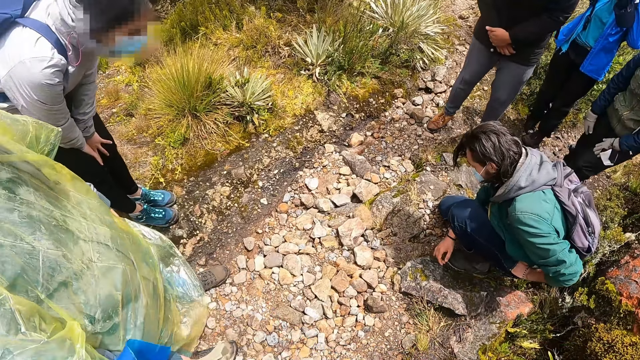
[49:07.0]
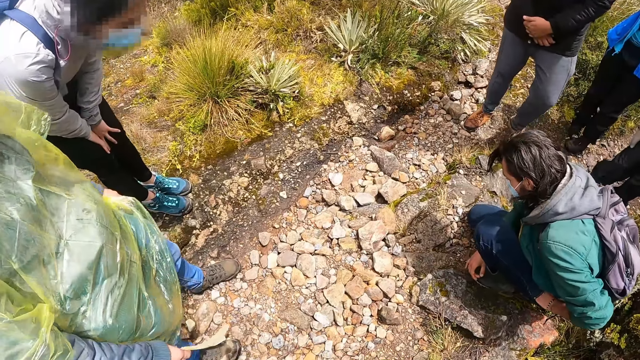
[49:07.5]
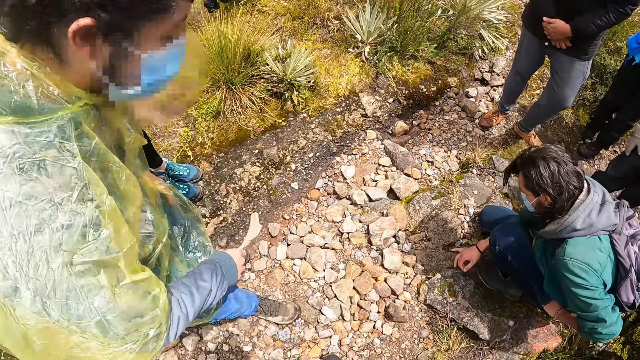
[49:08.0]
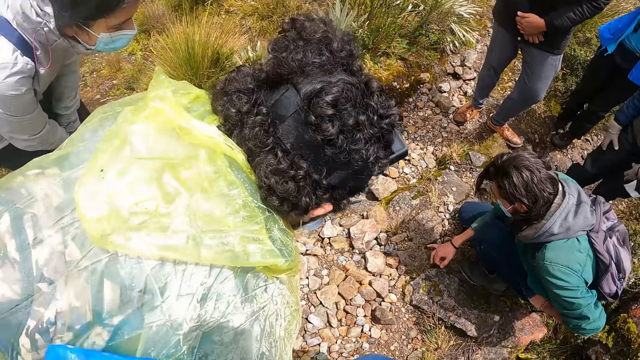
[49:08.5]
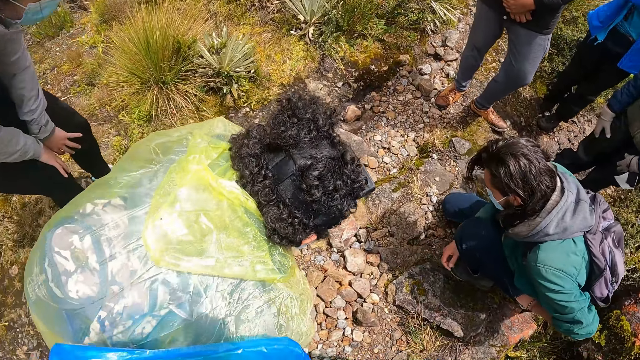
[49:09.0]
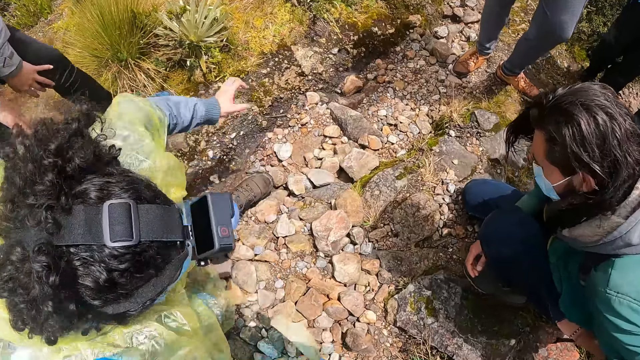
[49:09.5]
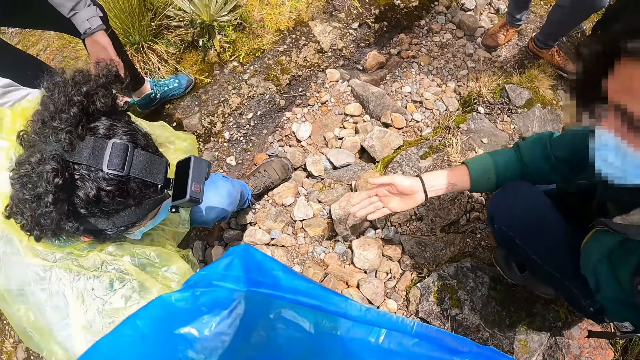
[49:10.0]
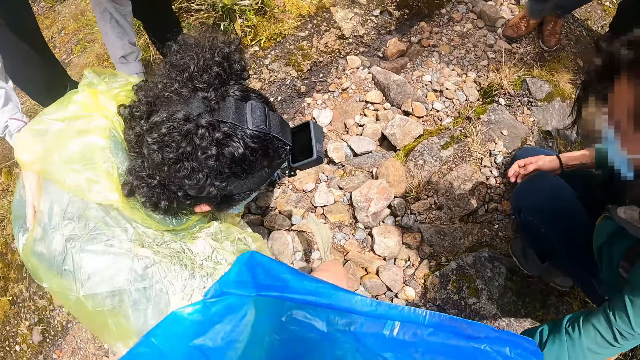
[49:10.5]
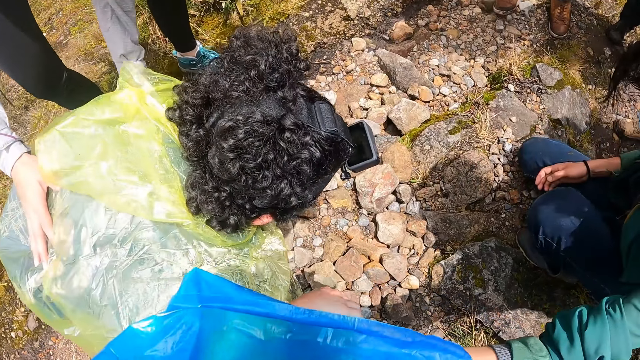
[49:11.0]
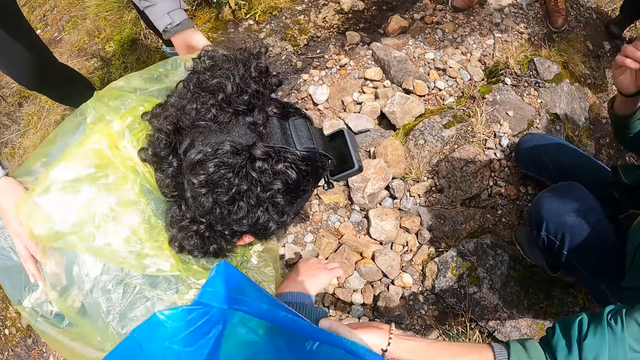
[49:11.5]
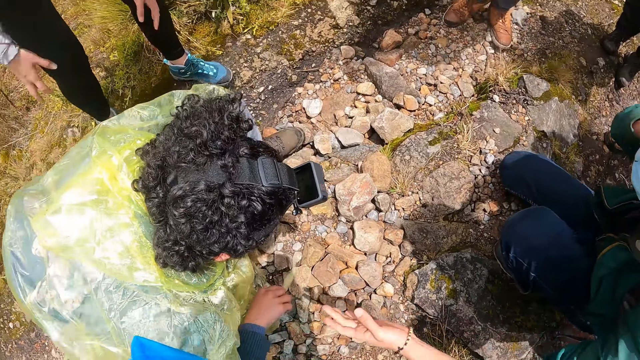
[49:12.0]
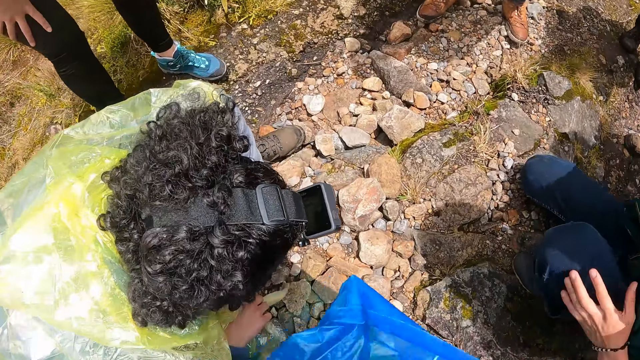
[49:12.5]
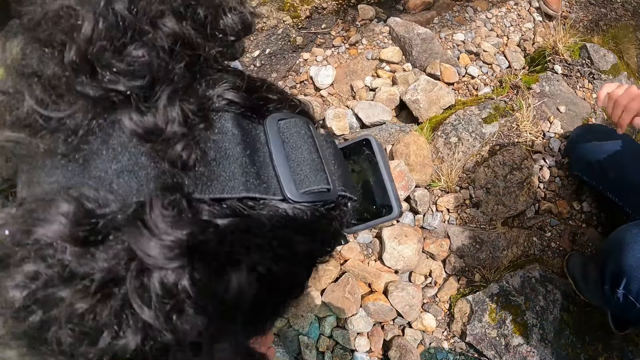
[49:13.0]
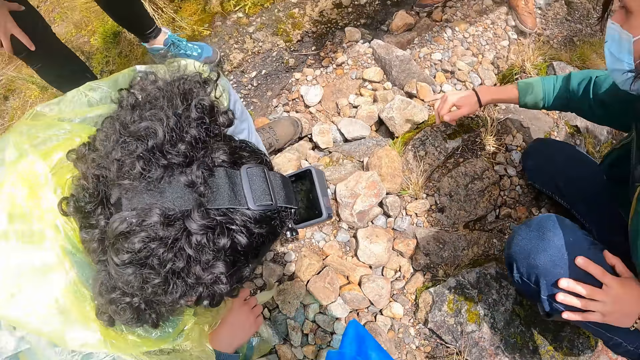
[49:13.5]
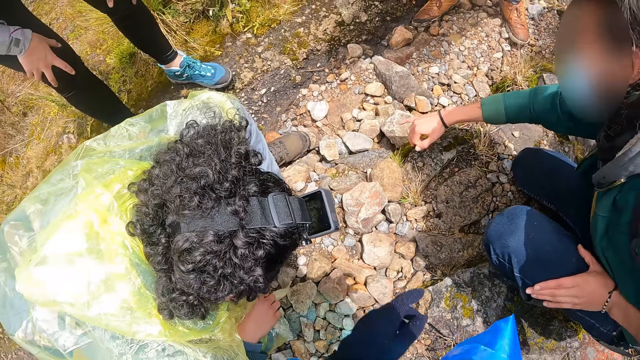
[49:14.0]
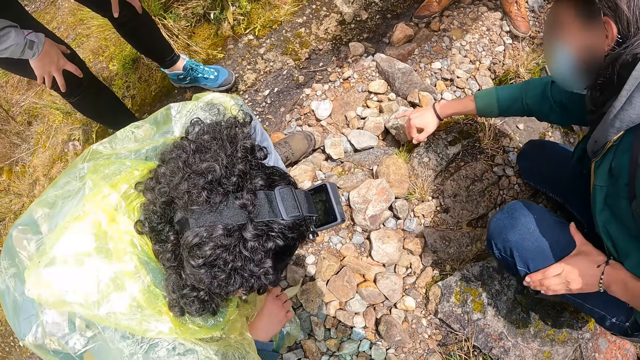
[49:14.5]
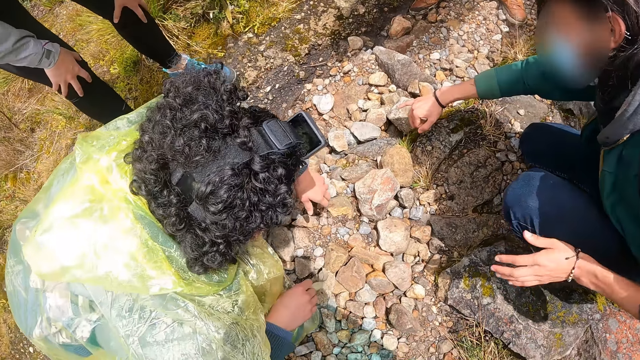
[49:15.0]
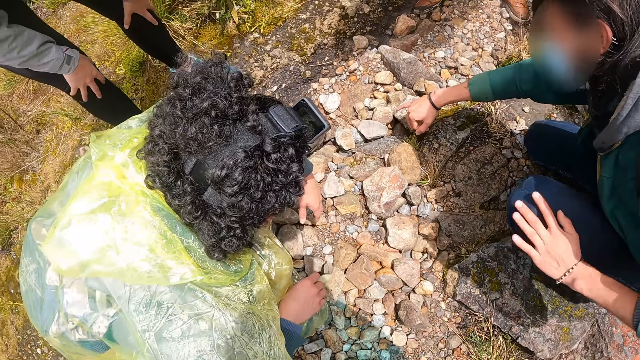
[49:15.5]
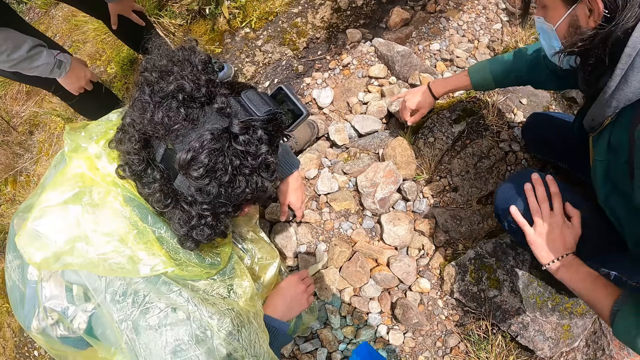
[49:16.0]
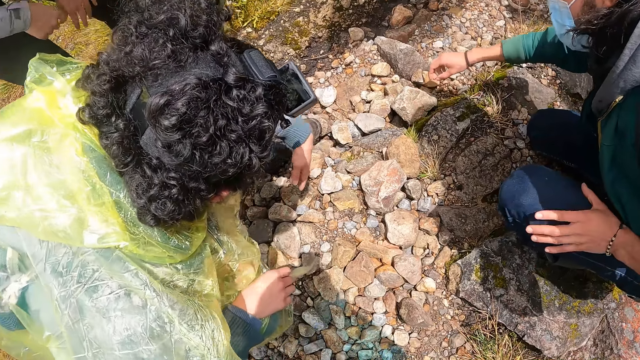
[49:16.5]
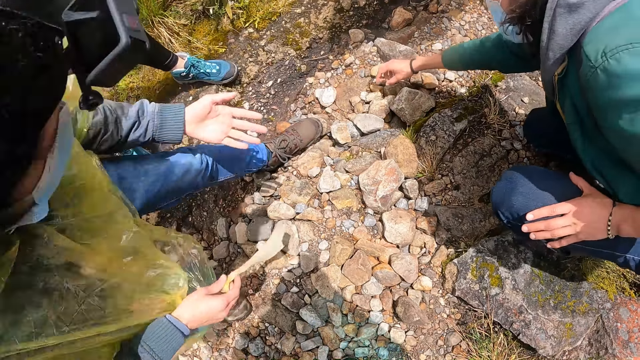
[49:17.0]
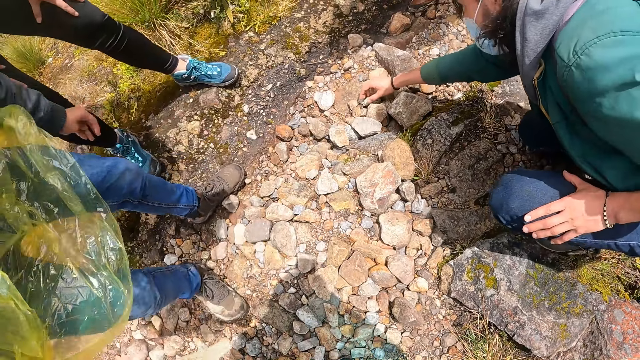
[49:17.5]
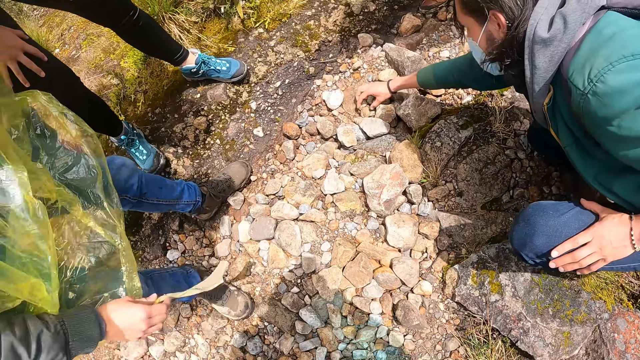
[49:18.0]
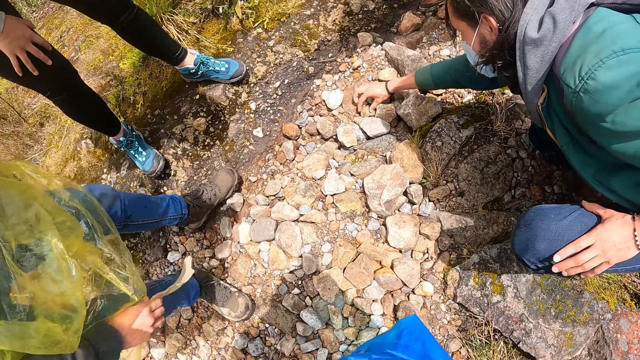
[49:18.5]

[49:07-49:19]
A man squats. A lady squats.

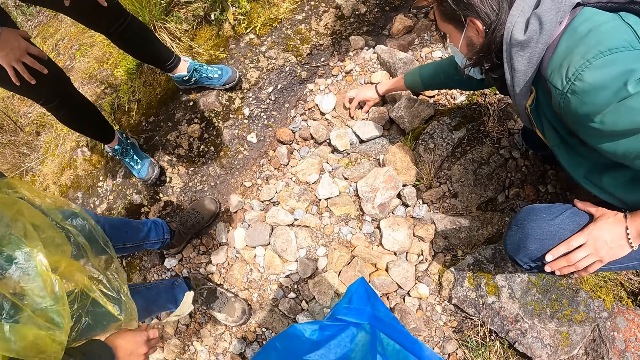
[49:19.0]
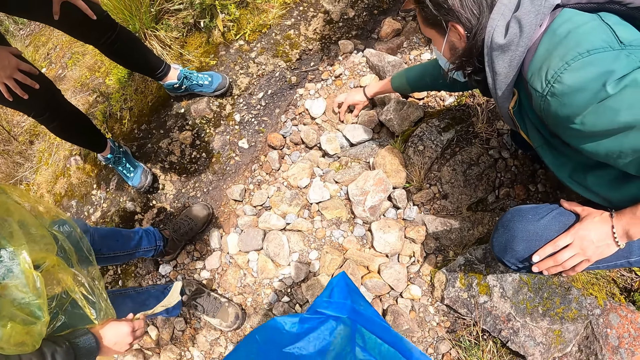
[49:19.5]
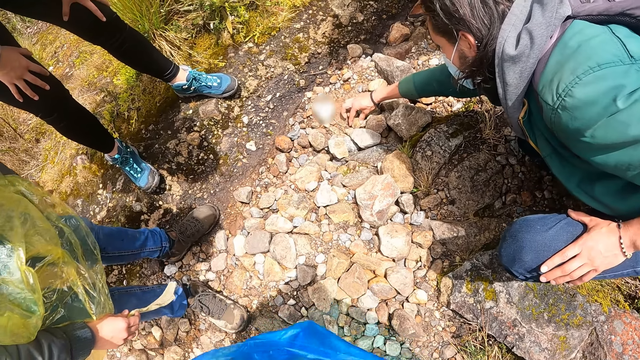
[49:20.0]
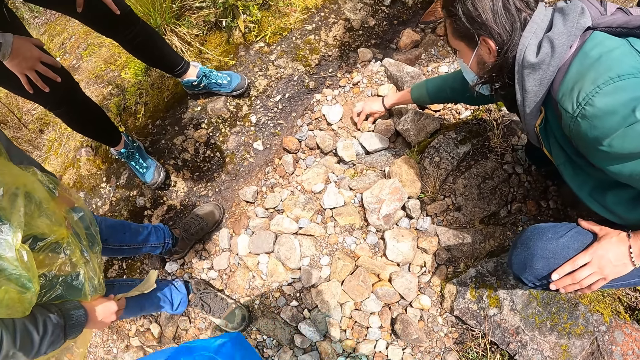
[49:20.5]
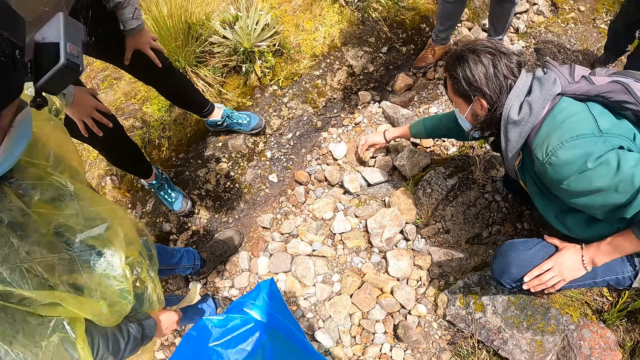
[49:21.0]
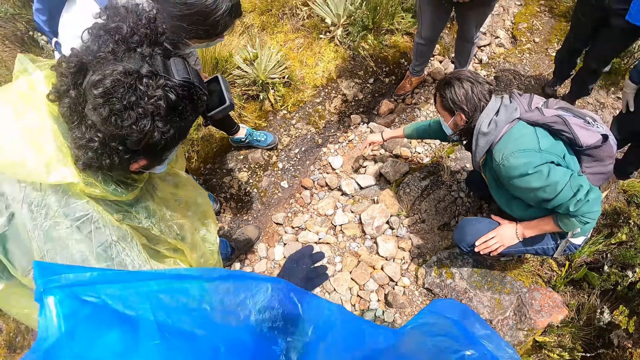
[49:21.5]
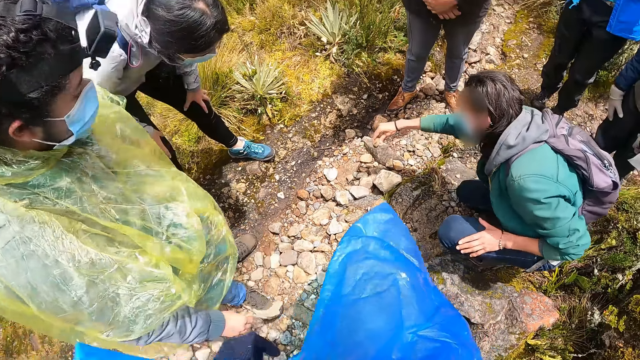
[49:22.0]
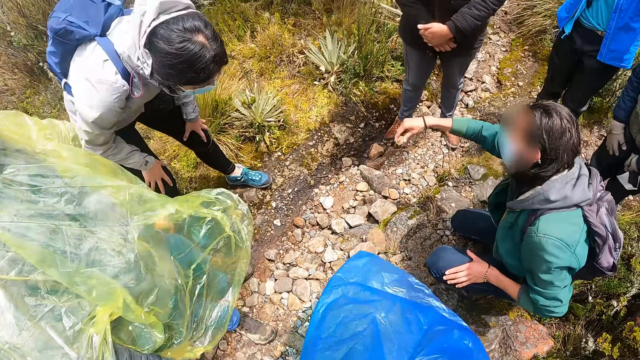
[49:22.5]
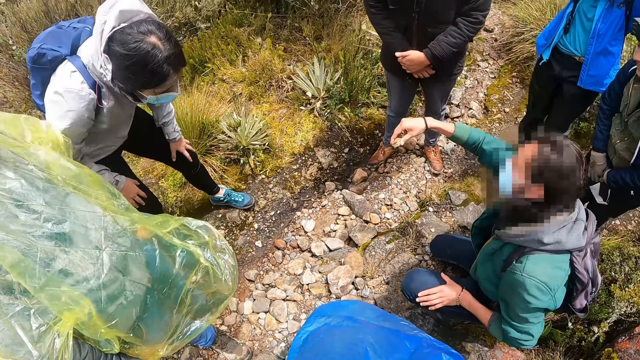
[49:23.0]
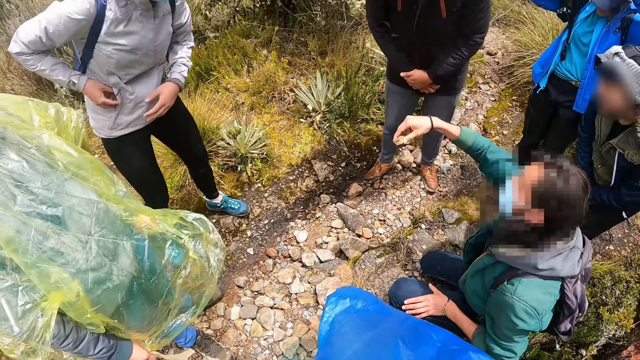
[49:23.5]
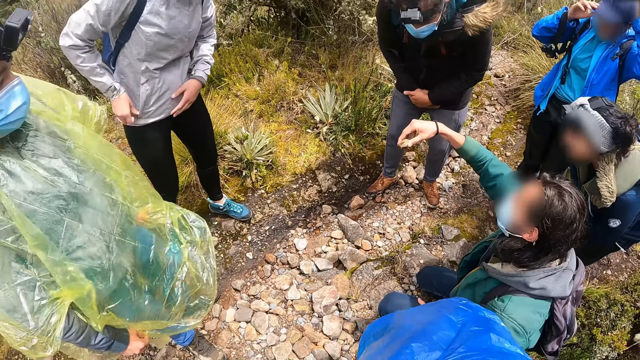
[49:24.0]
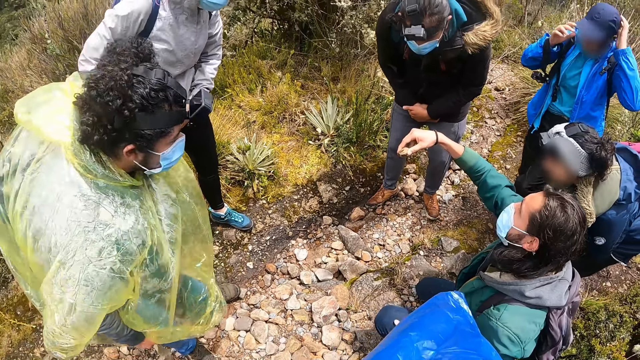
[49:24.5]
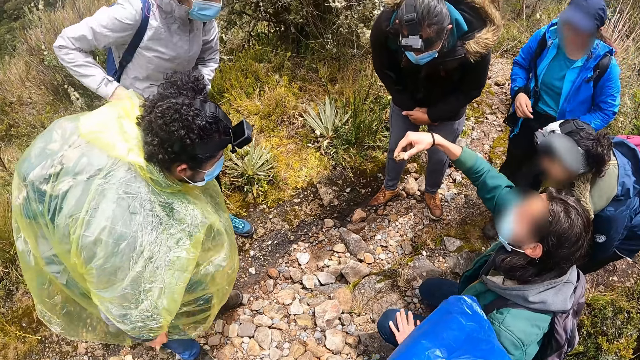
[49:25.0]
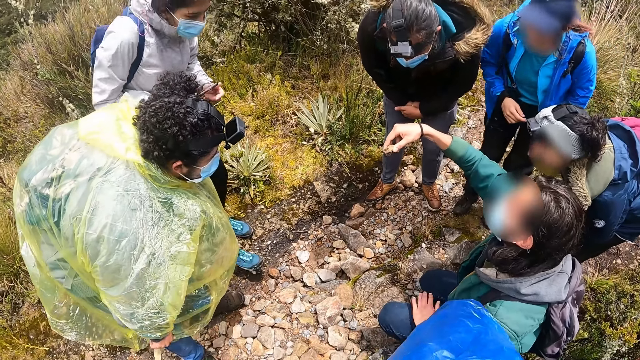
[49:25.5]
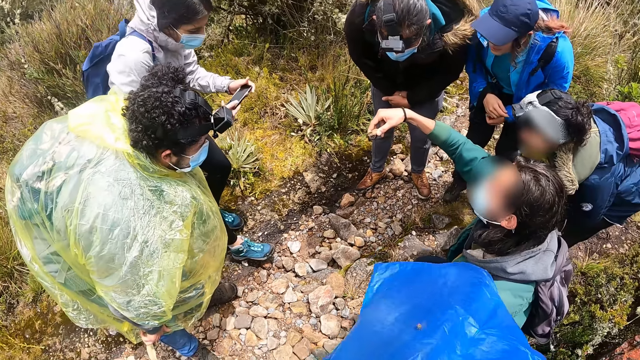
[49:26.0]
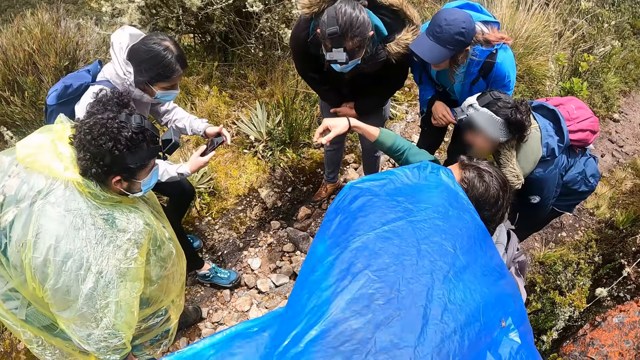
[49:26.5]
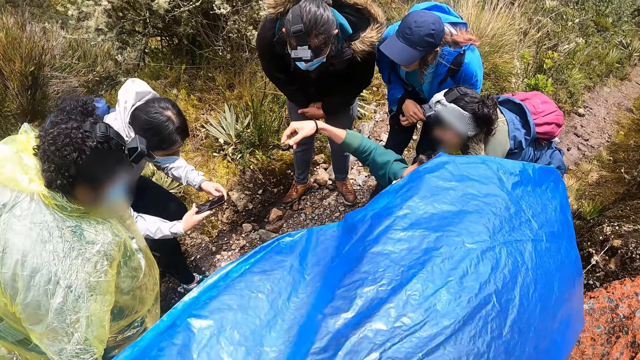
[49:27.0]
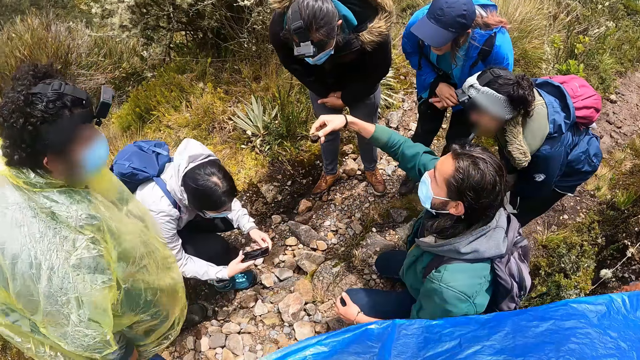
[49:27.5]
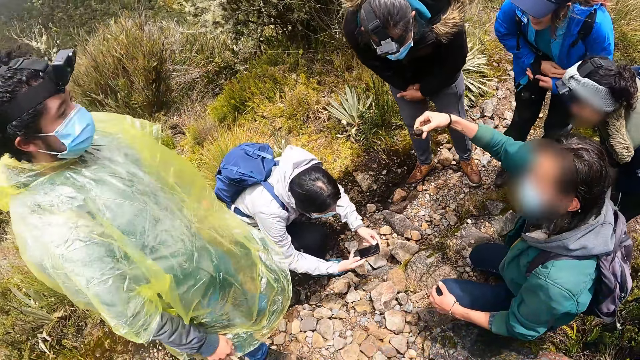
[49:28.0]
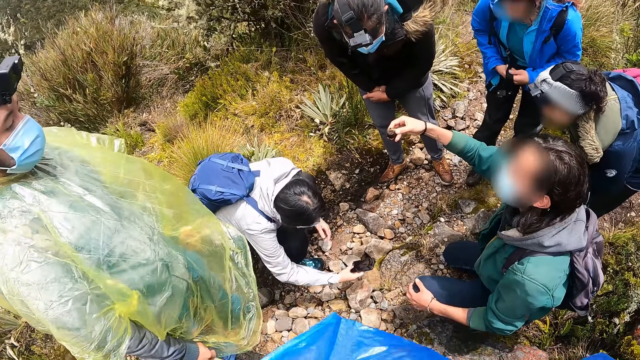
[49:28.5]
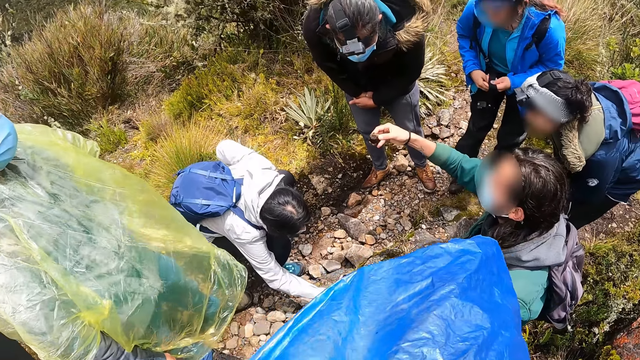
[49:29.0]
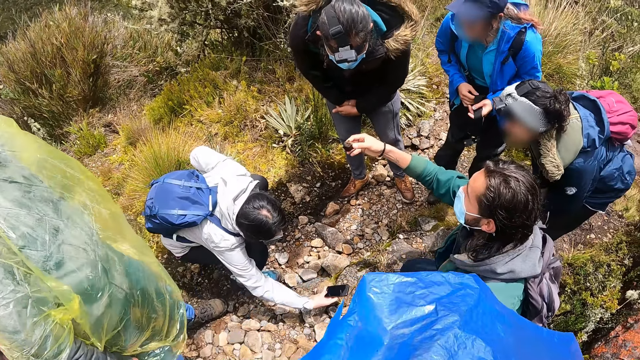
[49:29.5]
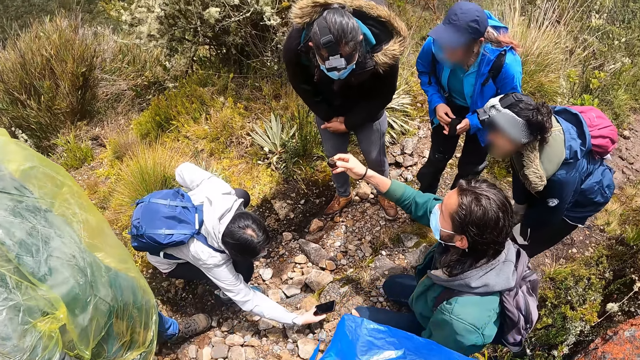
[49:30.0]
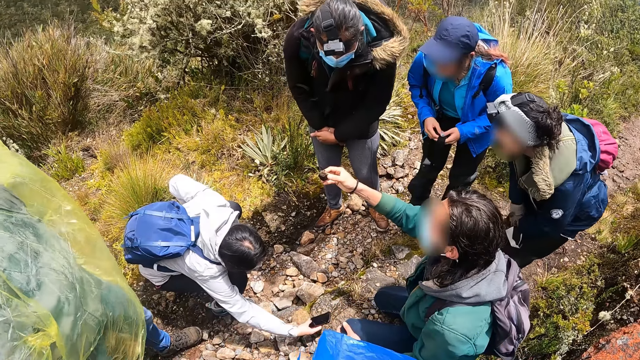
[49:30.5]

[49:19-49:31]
A person picks up a rock. A man picks up something with a stone. The camera wearer looks at the rock. A lady takes a camera.
